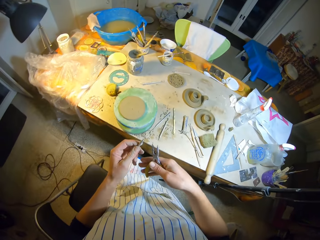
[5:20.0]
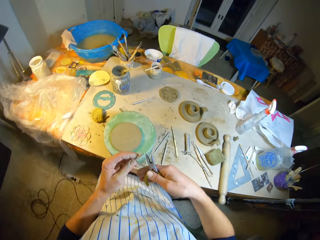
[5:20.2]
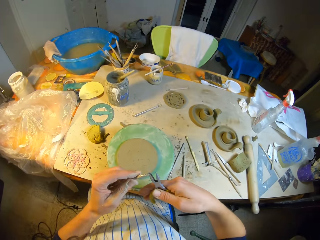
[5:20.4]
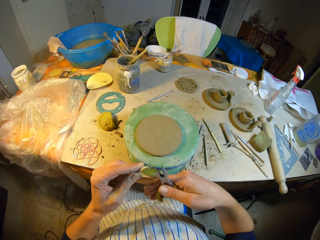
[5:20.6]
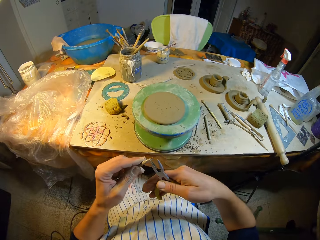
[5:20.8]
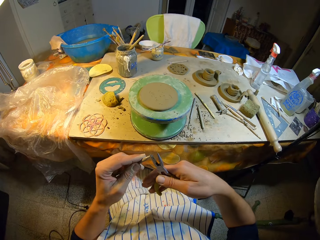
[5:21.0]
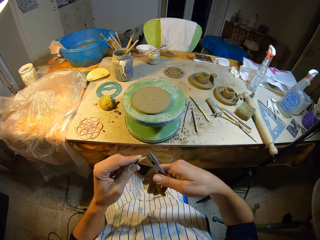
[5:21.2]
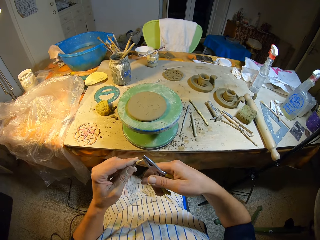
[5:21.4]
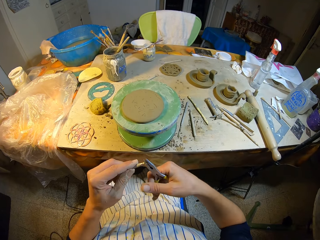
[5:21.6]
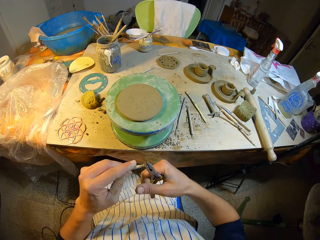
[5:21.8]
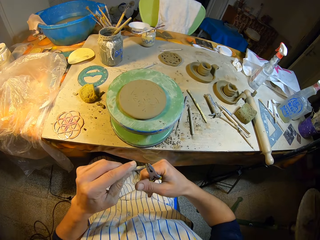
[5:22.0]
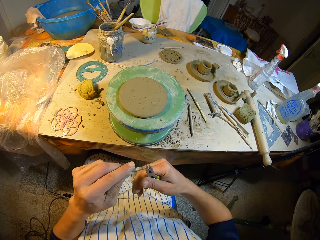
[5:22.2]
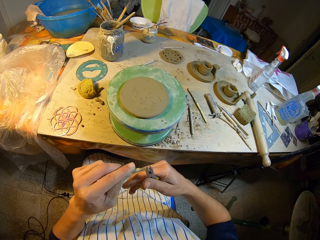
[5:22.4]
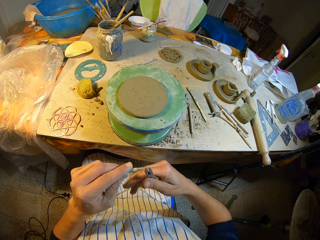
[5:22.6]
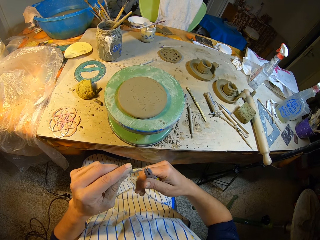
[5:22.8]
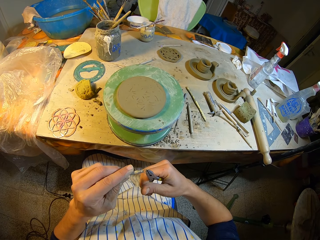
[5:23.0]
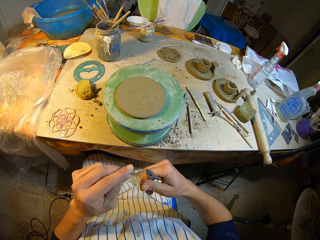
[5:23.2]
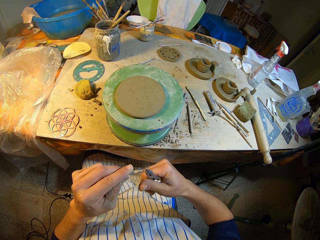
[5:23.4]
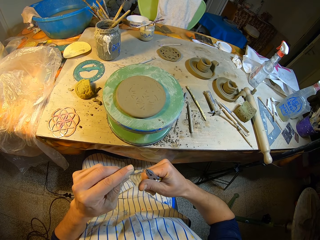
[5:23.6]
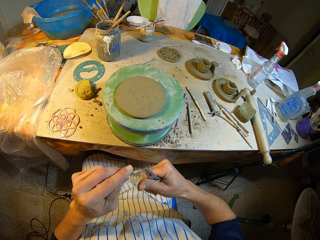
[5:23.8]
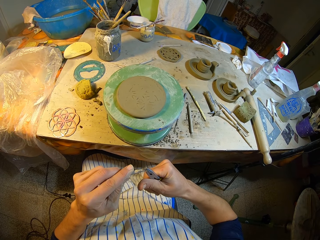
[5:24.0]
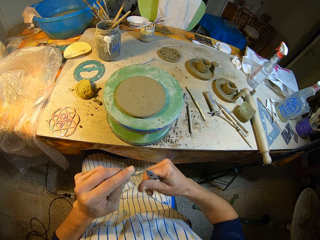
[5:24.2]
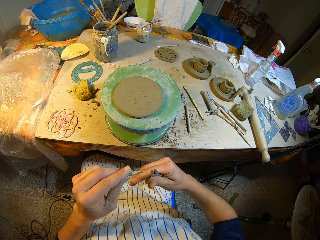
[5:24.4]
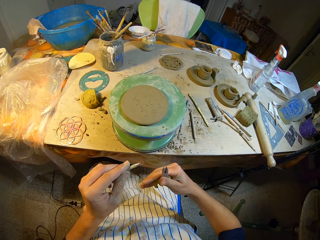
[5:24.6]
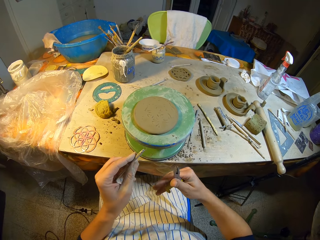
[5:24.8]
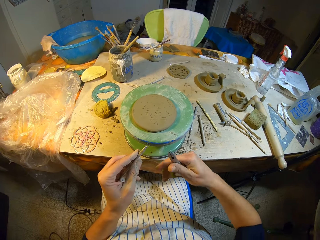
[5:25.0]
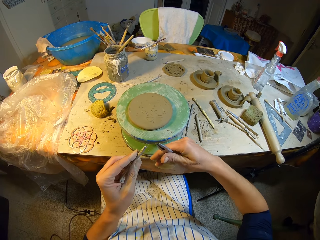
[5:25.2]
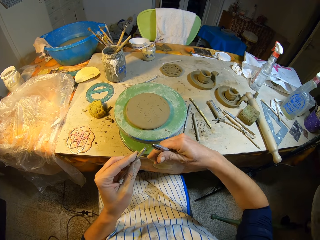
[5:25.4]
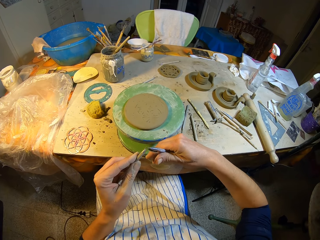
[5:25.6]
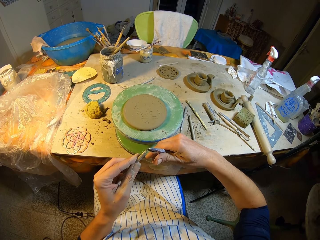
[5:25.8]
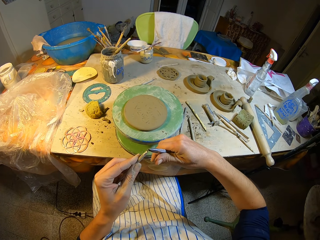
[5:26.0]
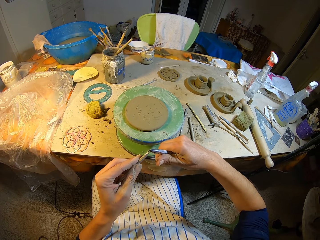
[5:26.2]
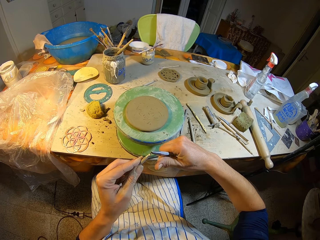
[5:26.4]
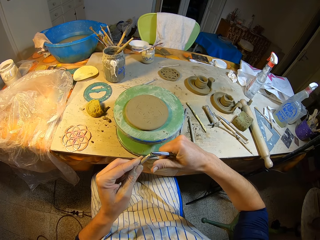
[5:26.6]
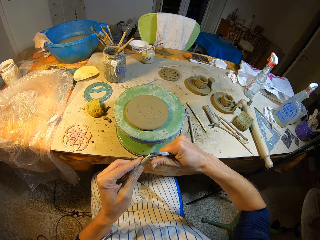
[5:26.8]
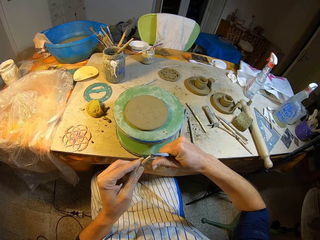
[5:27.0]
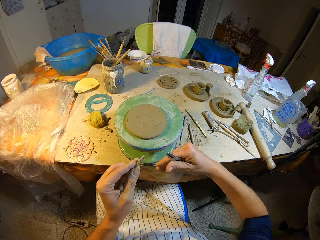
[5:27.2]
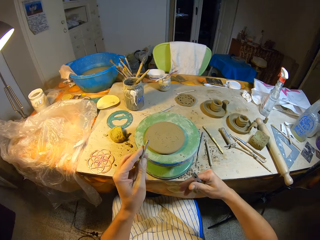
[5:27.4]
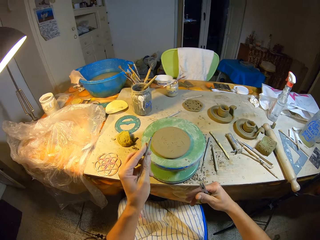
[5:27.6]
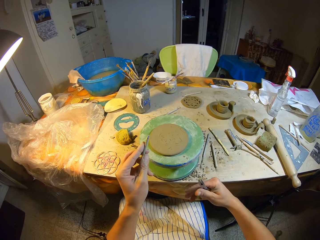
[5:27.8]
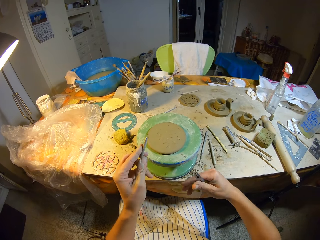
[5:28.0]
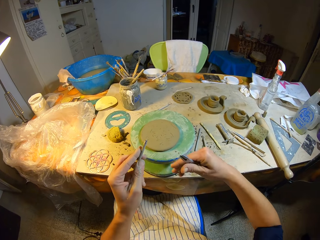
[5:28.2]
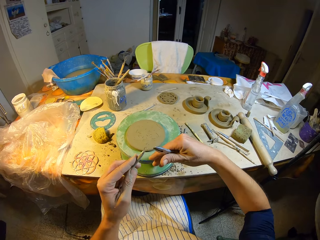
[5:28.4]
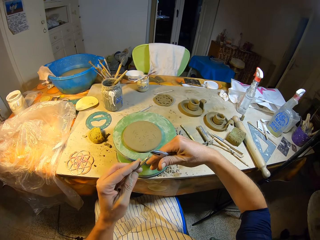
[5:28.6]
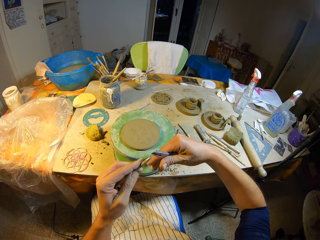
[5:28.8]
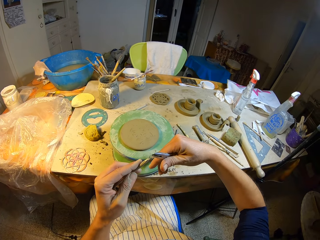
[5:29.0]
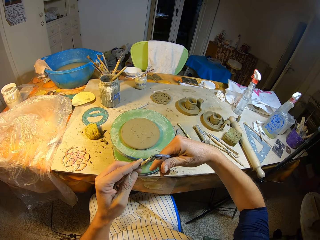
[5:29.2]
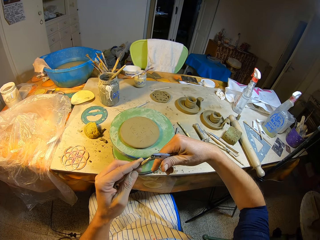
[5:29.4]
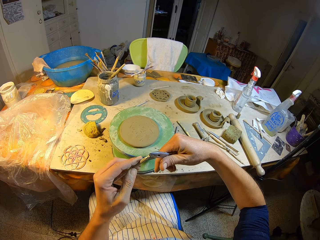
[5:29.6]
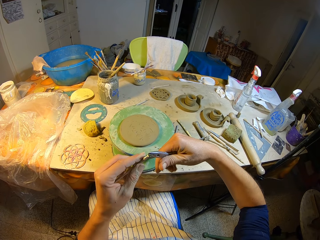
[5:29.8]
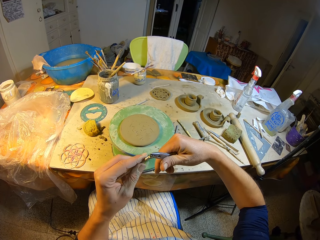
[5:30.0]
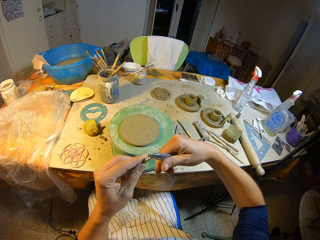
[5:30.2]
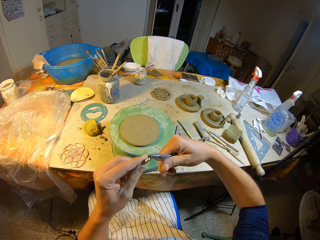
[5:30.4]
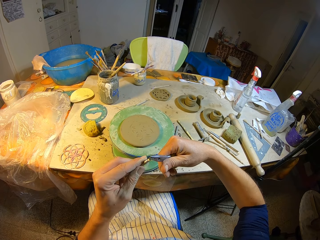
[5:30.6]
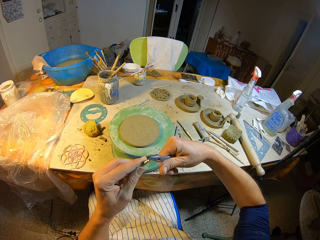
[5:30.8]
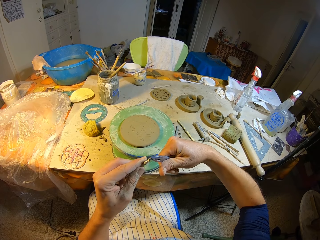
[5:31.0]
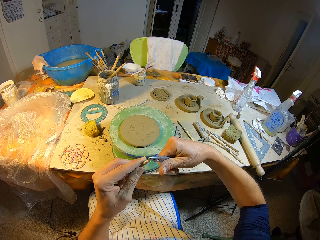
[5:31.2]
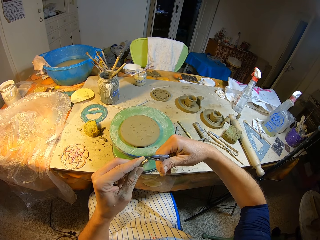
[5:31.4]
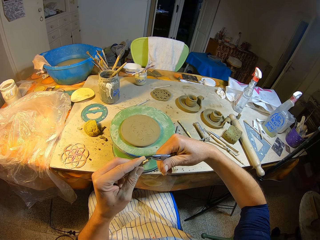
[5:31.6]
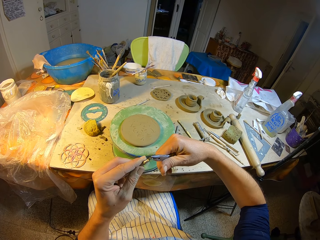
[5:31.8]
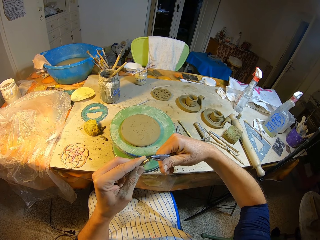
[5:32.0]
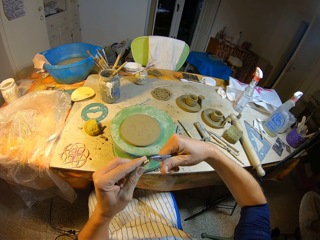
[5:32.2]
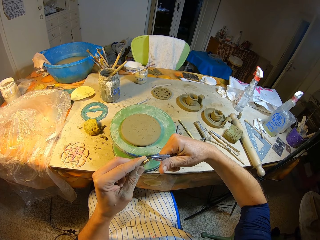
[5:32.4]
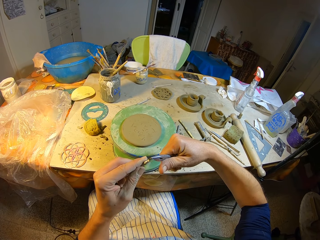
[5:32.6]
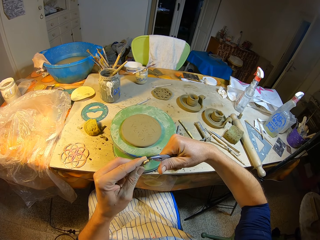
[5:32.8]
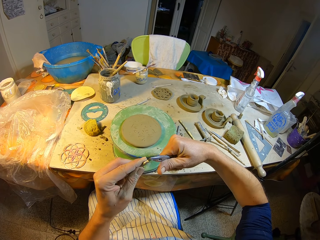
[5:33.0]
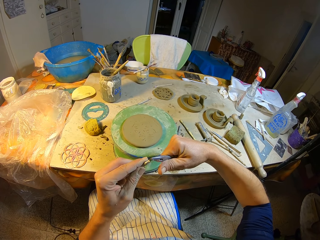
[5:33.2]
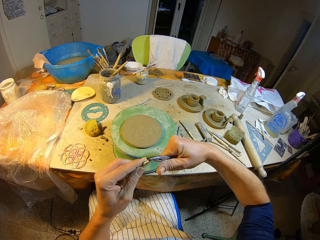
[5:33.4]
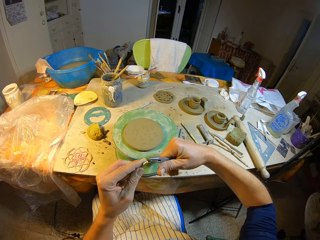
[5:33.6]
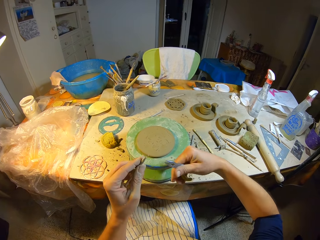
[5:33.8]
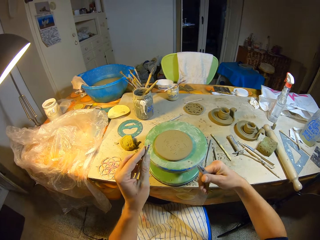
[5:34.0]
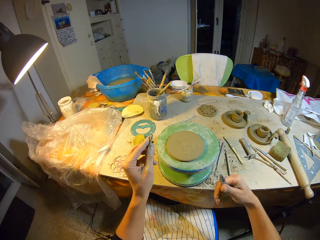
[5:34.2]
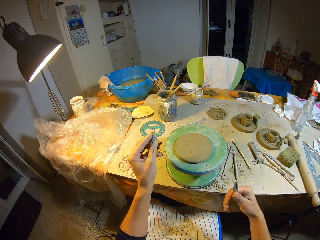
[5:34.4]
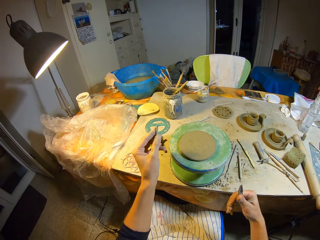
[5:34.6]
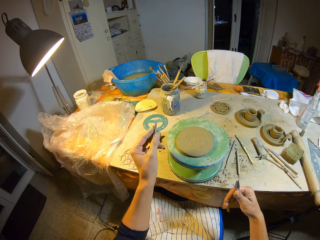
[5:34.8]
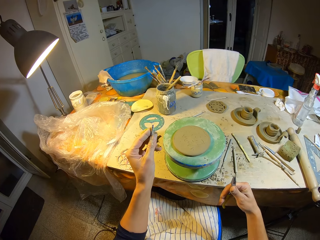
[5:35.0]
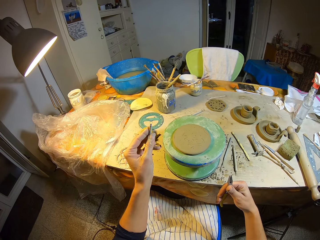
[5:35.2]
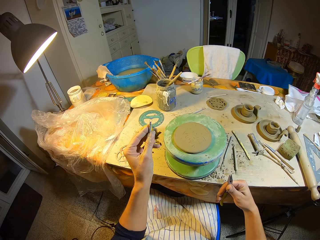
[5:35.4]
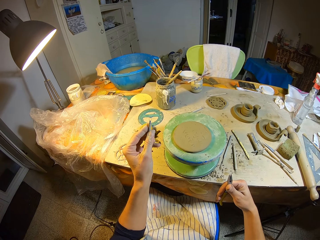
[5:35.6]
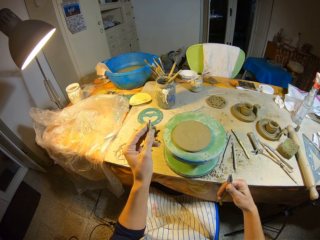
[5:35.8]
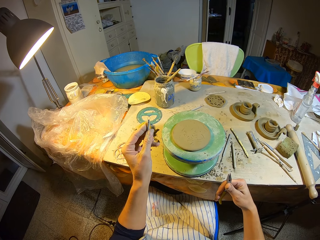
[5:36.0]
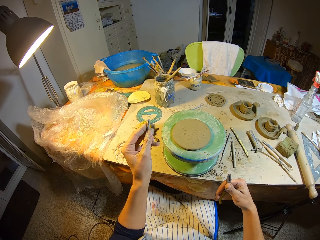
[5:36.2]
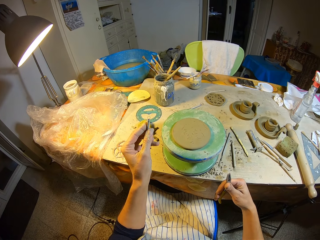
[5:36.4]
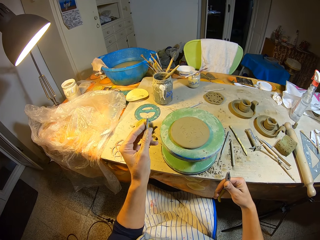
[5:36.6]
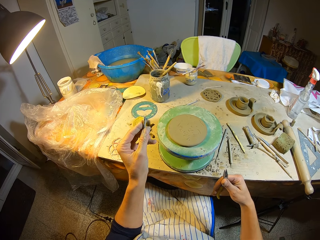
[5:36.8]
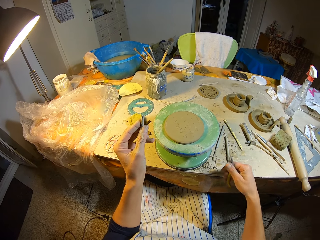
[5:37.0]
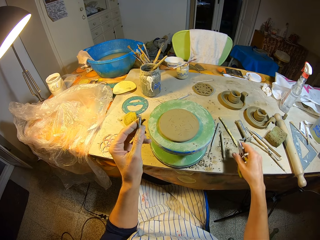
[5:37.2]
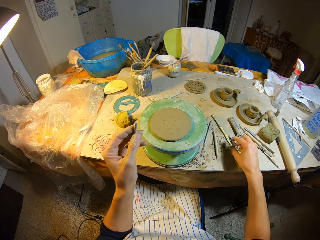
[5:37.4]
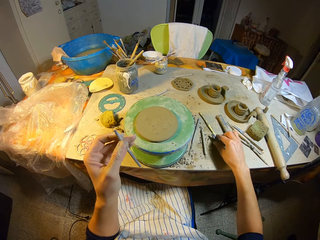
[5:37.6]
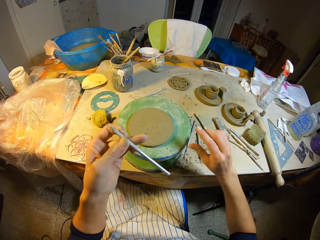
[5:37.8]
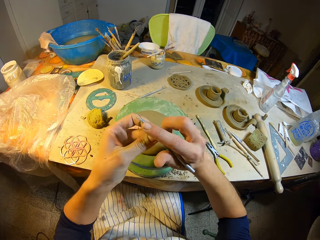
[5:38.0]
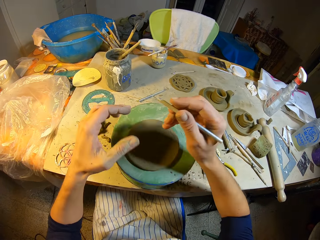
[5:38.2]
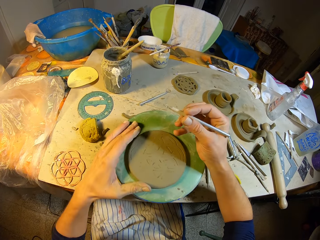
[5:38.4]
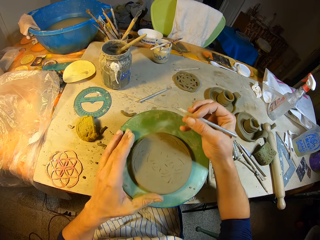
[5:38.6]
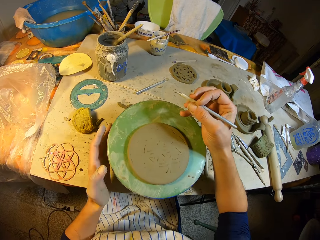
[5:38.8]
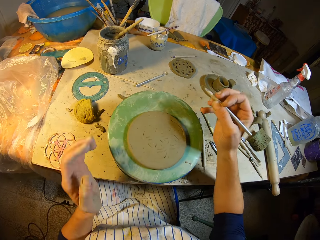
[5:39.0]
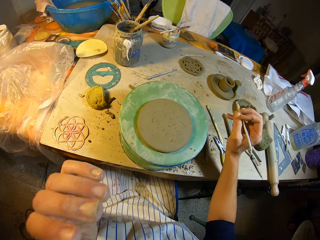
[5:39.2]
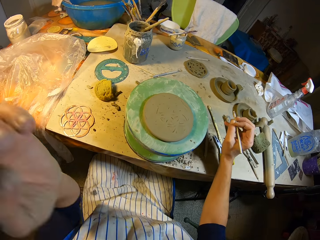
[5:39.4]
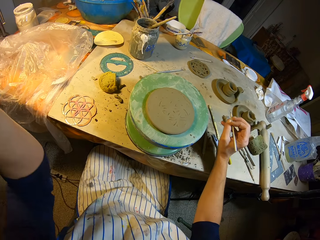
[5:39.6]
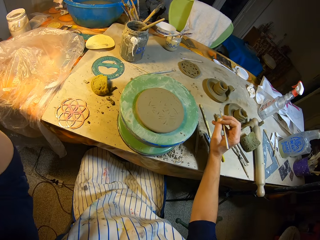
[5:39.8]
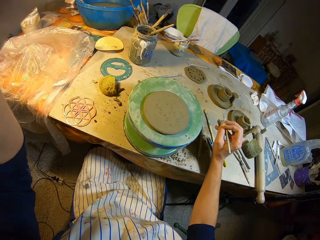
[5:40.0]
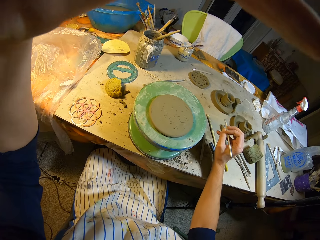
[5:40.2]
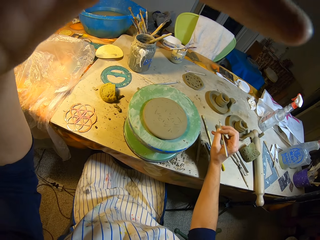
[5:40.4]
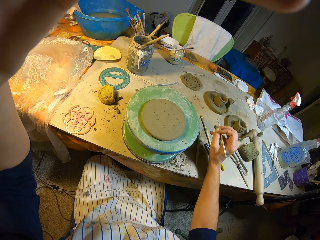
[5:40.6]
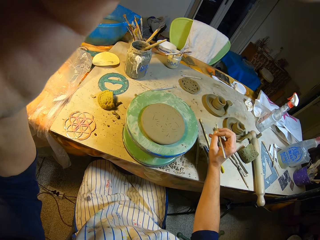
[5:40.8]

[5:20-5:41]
The camera wearer sits on a chair in front of the slab. He adjusts the loop tool in his left hand with the plier in his right hand. He adjusts the loop tool in his left hand with the plier in his right hand again. He looks at the sculpture. He adjusts the loop tool in his left hand with the plier in his right hand again. He looks at the sculpture again. He drops the plier on the slab with his right hand. He adjusts a stool on the table. He rolls the pottery wheel with his left hand. He adjusts a camera on his head with his left hand.
